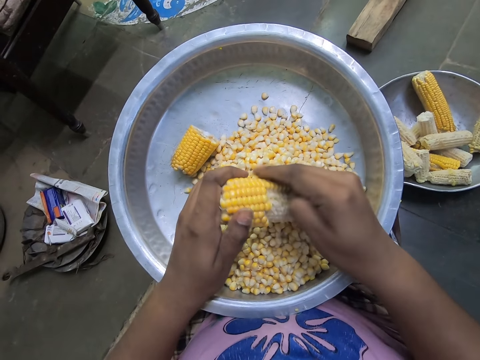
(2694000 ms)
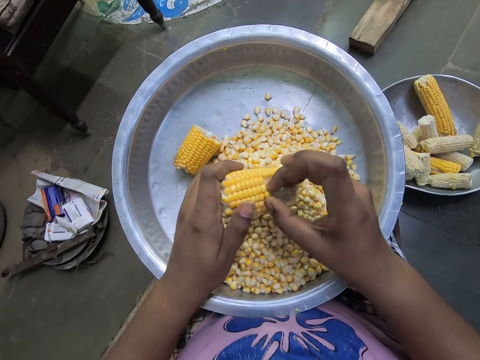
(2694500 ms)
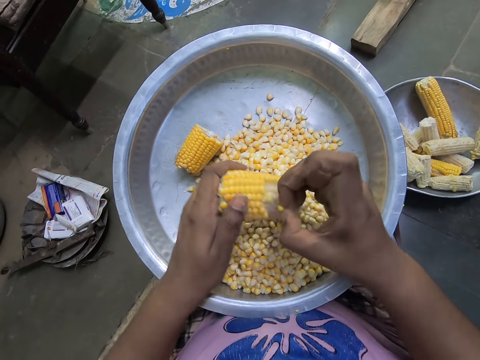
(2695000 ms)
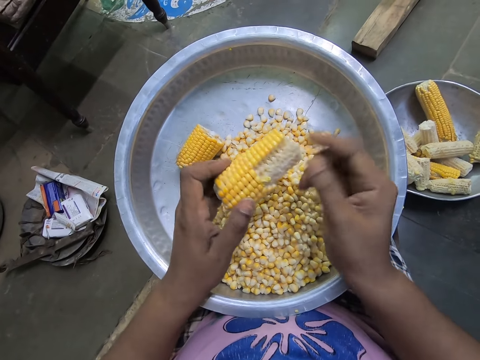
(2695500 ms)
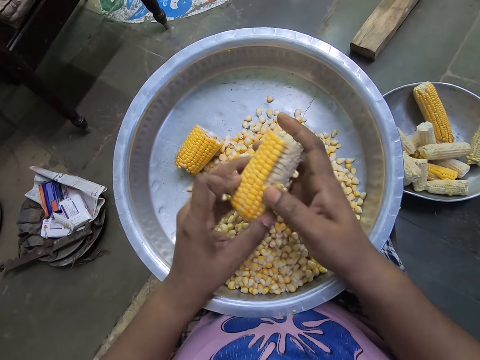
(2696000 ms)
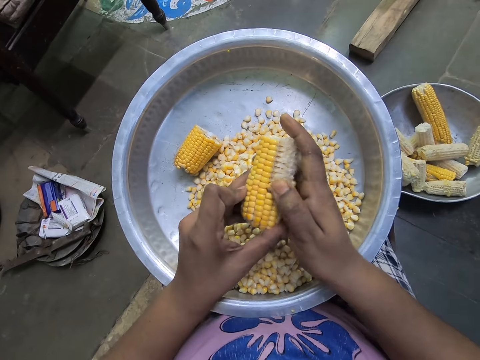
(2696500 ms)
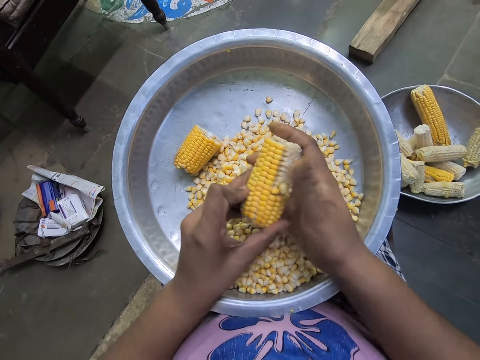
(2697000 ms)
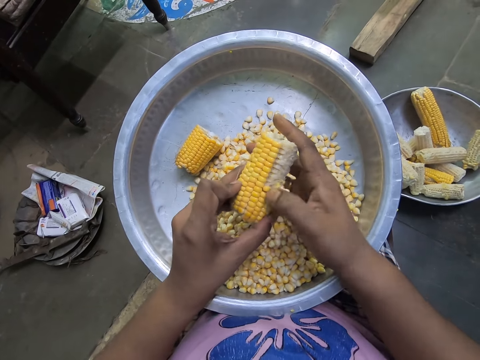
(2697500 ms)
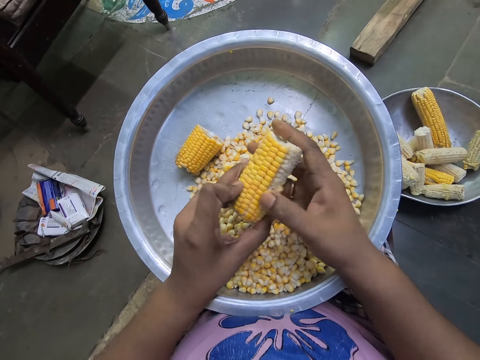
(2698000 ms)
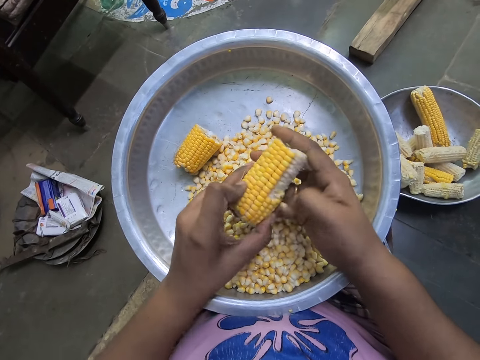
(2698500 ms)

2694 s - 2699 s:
The camera wearer removes maize grains from the cob.

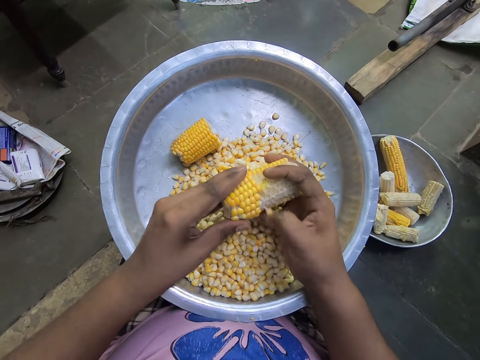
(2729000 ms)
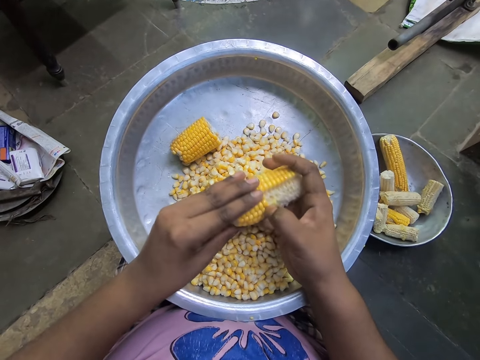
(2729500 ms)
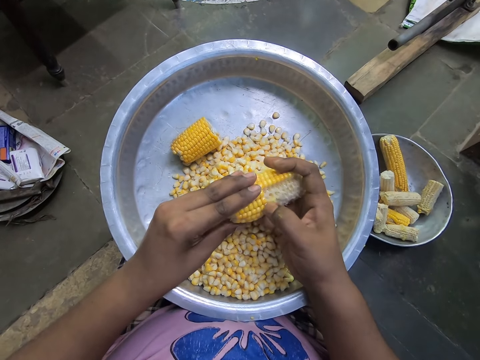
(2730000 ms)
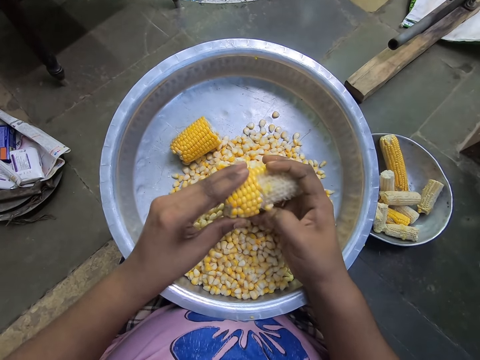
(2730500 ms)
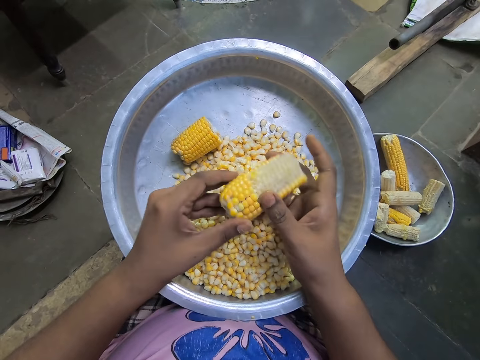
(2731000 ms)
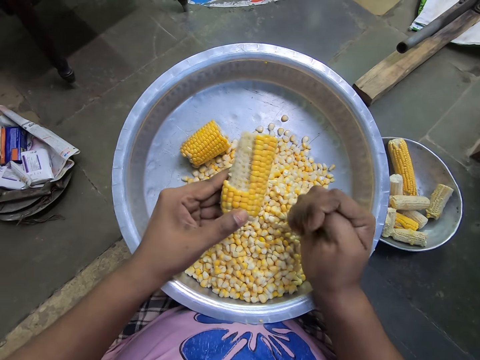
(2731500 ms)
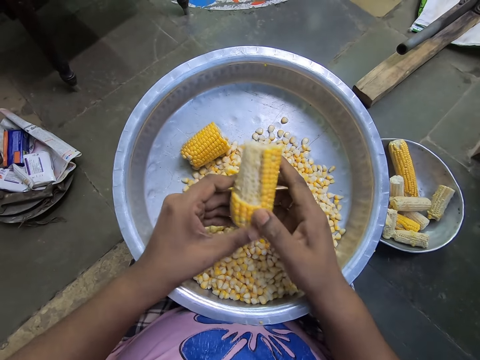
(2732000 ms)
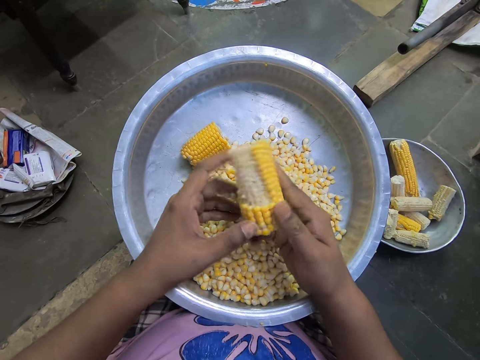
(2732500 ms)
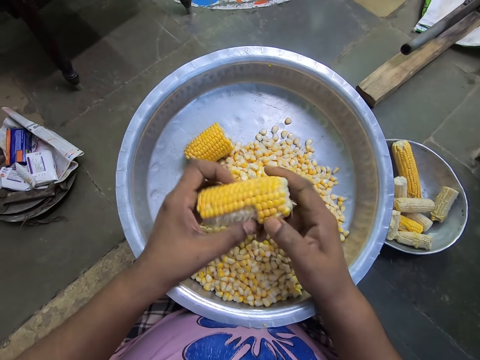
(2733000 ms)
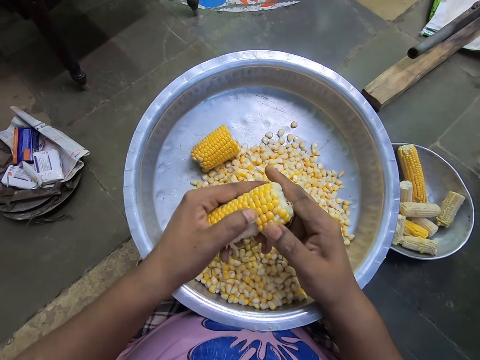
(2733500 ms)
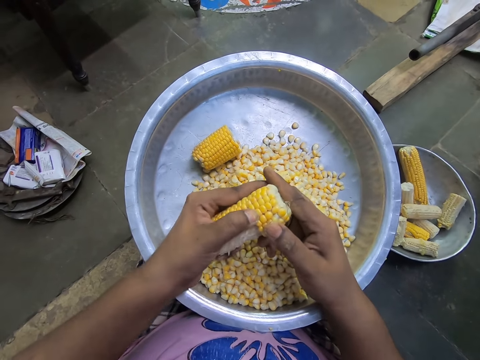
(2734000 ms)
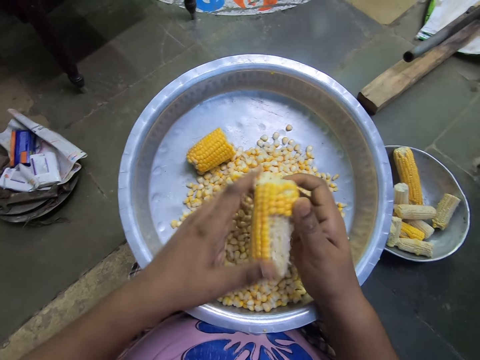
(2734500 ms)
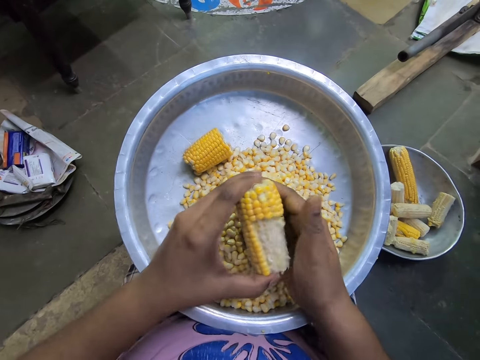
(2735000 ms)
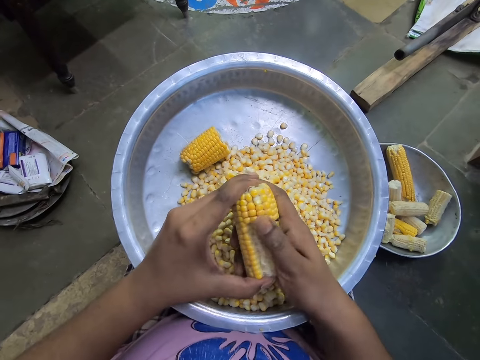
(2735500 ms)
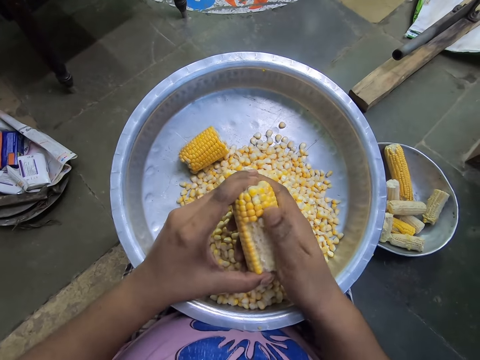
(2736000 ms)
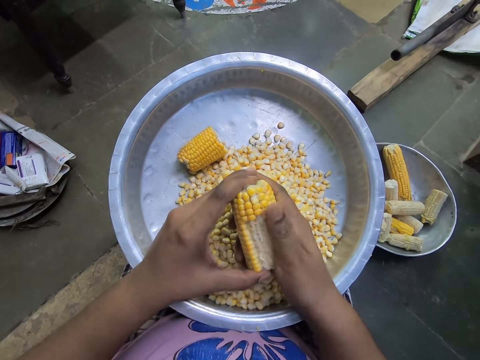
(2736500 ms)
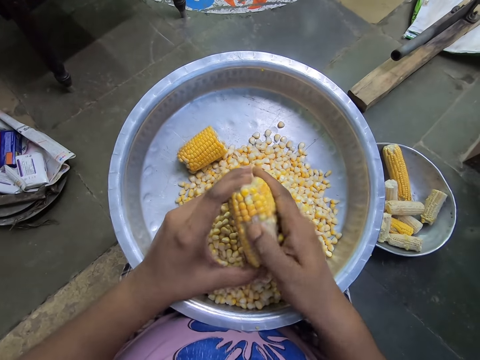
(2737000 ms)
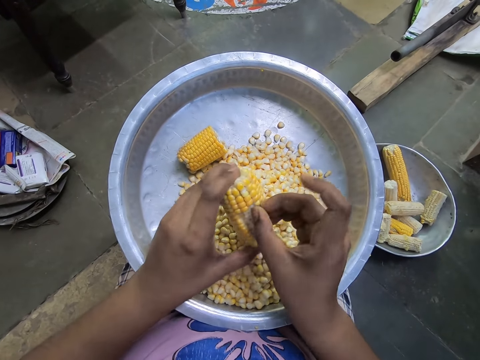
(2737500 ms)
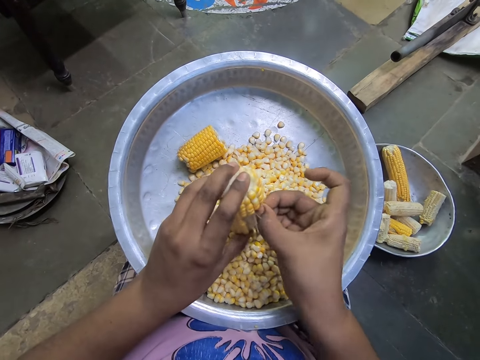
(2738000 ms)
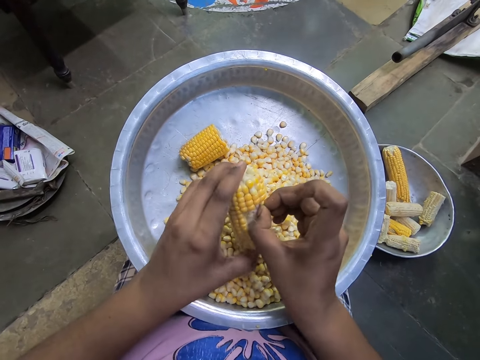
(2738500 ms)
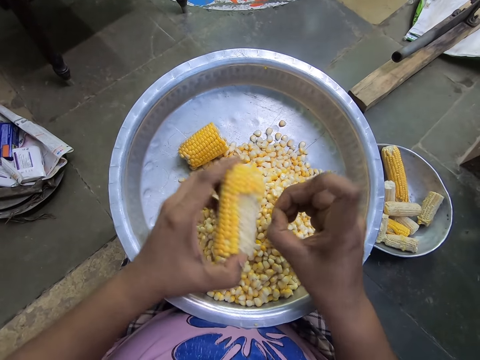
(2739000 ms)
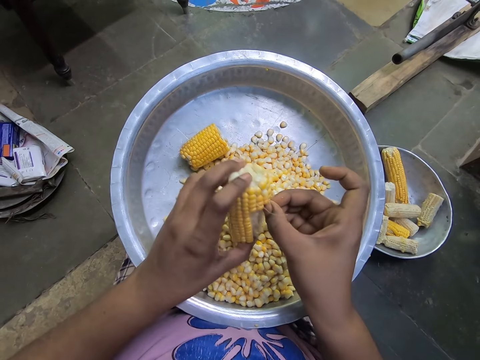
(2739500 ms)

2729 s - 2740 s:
The camera wearer removes her right hand from the corn cob. She folds her right hand. She holds the corn cob with her hands. She flips the corn cob in her hands. She presses against the seeds on the corn cob with her left hand. She flips the corn cob in her hands. She removes the corn seeds from the corn cob into the bowl with her right hand.

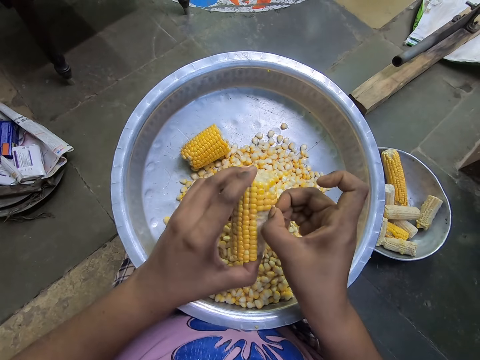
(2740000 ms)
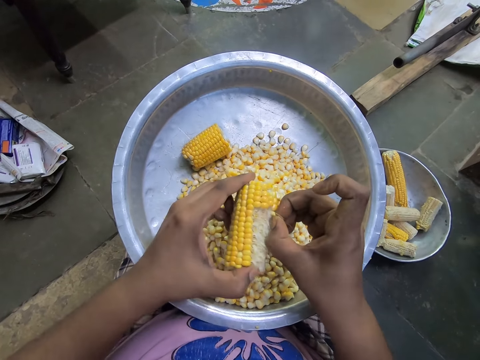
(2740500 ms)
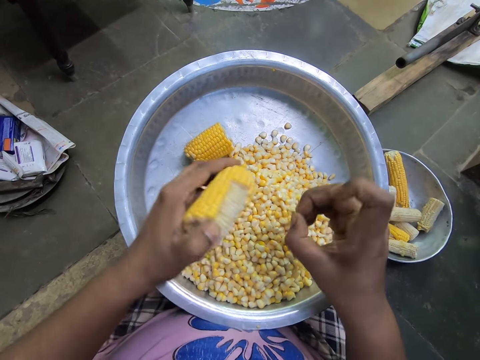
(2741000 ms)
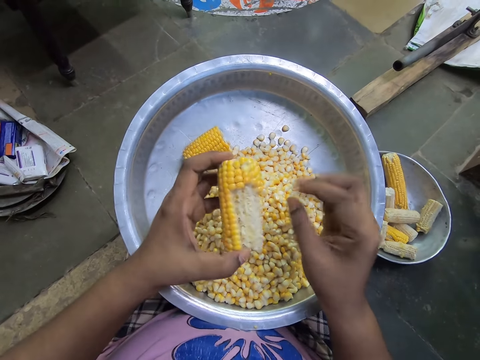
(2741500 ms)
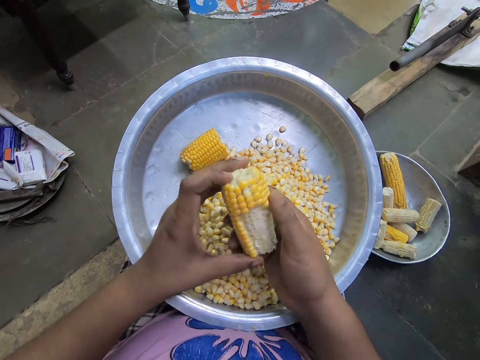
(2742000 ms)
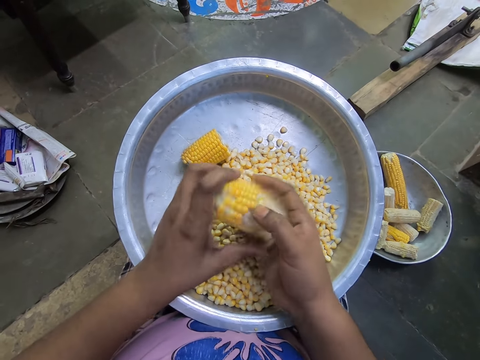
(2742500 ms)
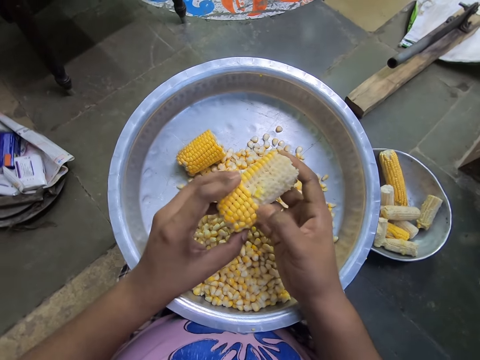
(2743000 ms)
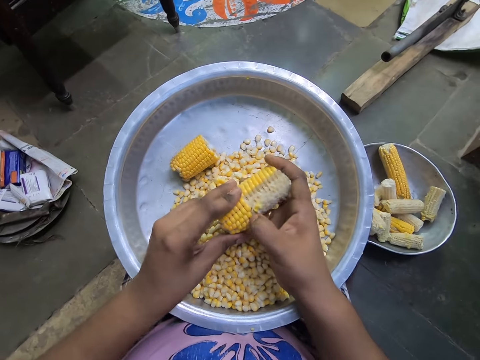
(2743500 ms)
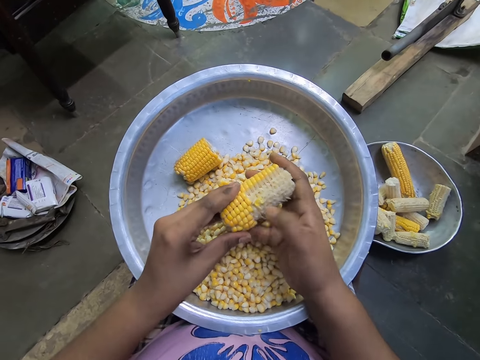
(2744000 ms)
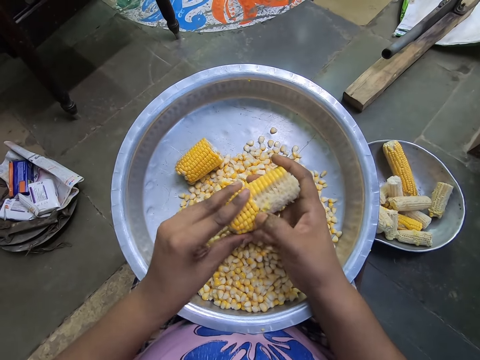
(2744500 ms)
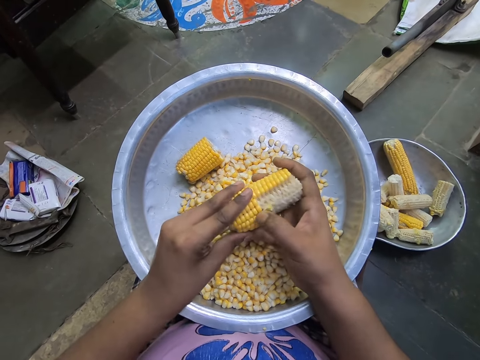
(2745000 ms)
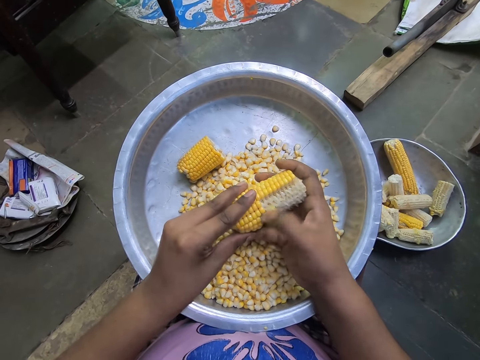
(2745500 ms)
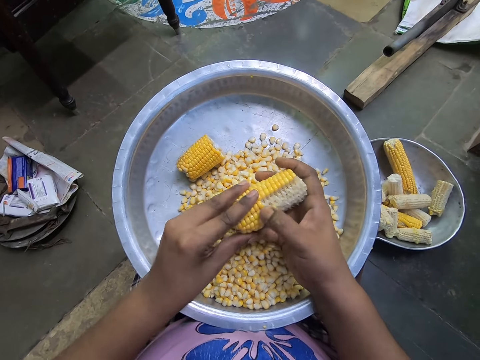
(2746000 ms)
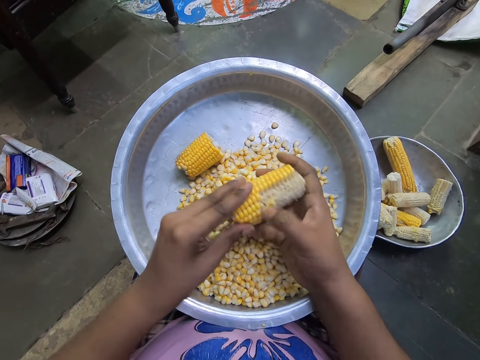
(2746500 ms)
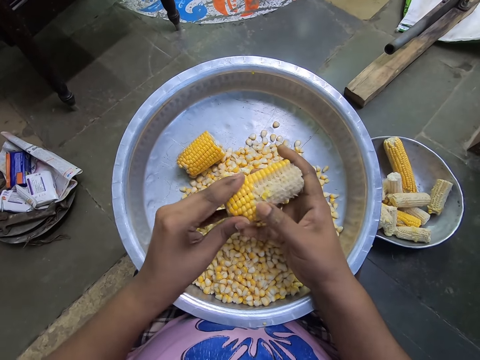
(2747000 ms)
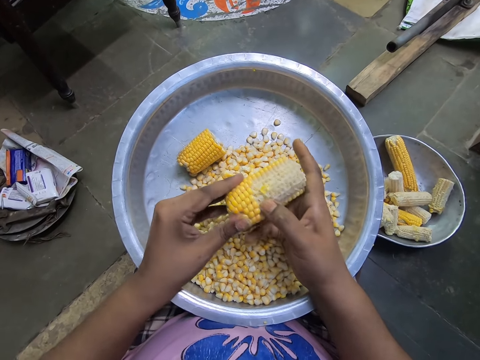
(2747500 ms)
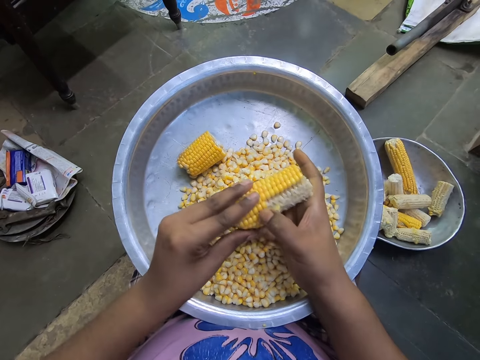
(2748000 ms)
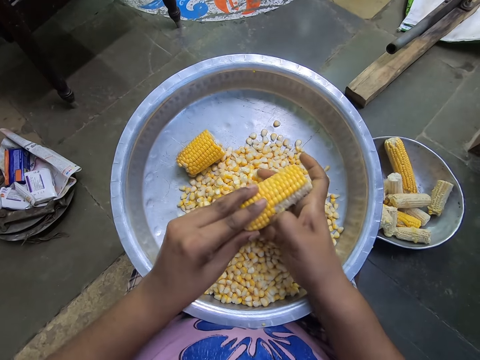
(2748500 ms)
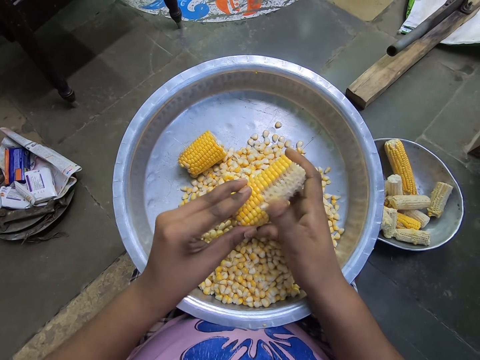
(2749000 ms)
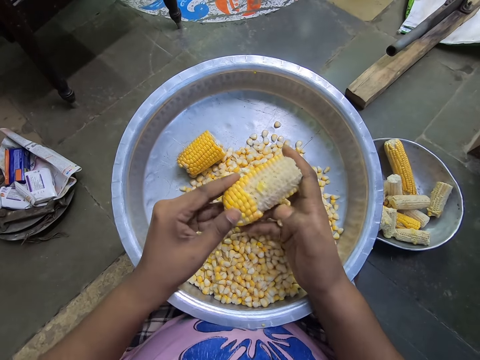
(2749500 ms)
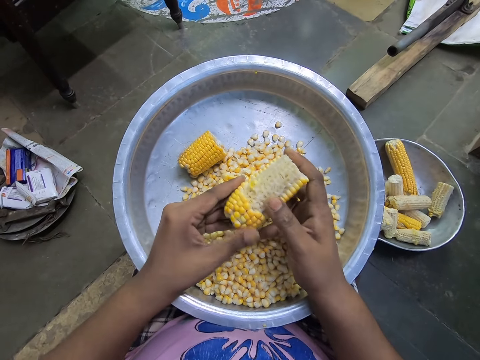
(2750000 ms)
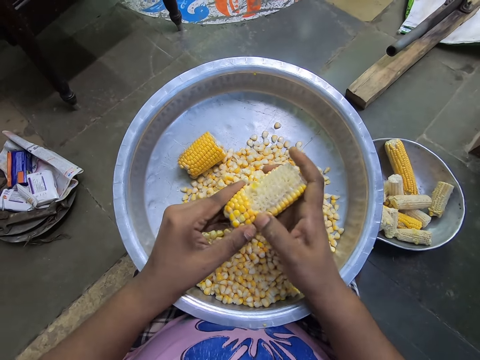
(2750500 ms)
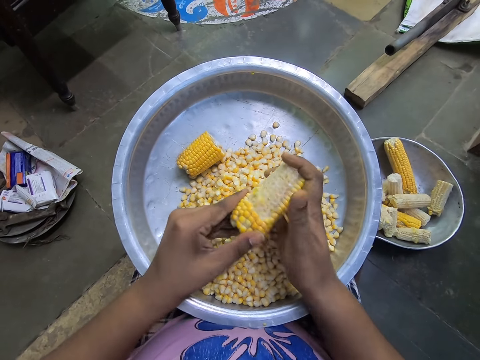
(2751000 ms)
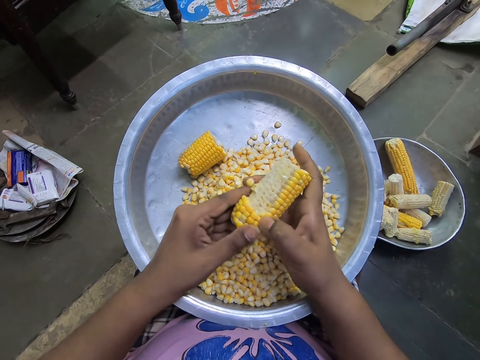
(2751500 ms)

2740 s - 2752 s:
The camera wearer flips the corn cob in her hands. She removes the corn seeds from the corn cob into the bowl with her right hand.
